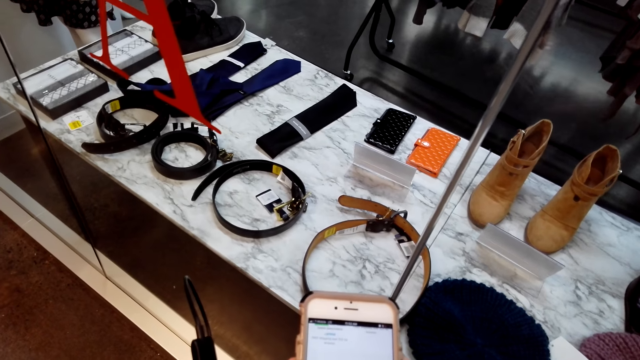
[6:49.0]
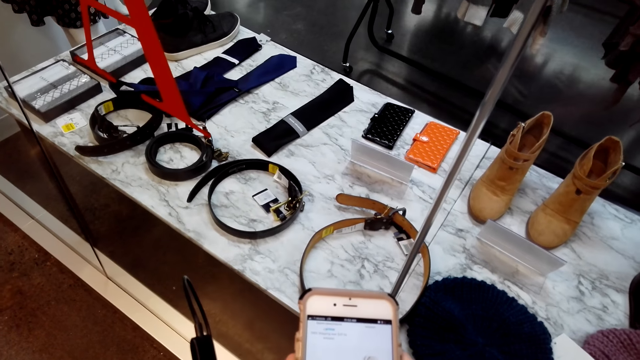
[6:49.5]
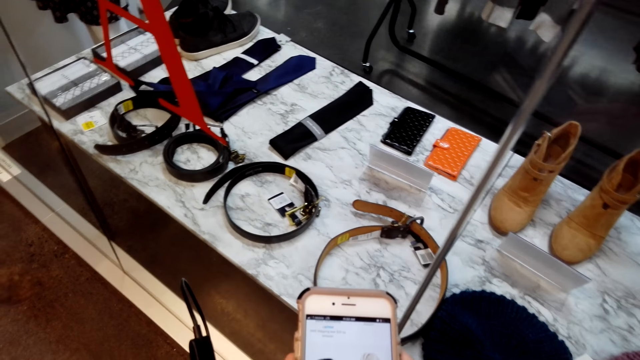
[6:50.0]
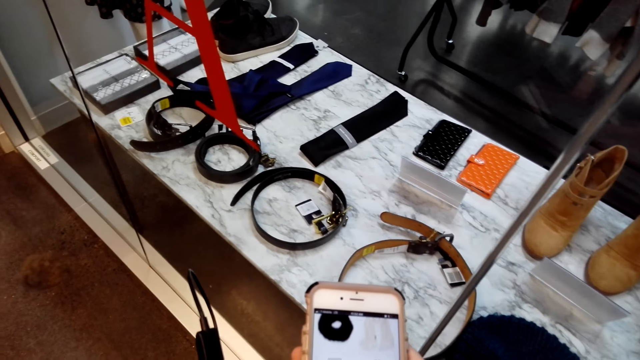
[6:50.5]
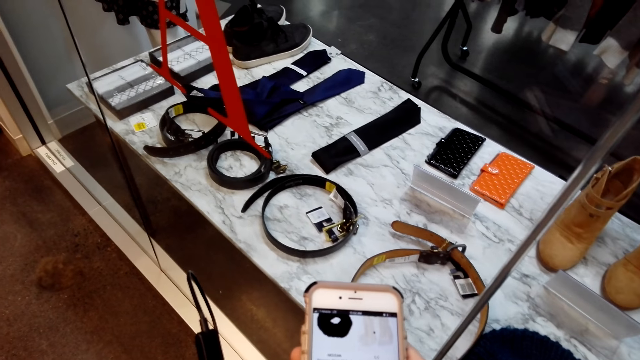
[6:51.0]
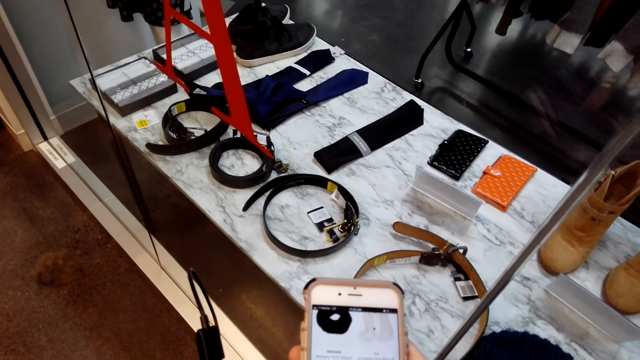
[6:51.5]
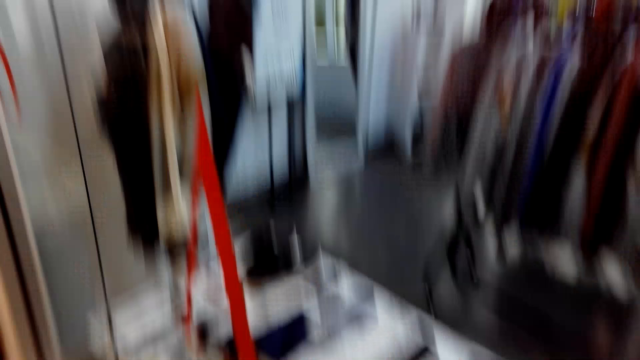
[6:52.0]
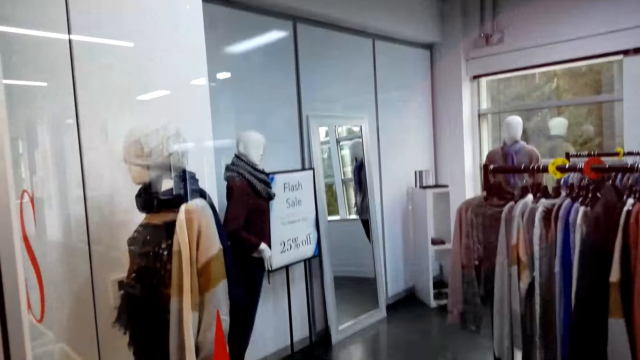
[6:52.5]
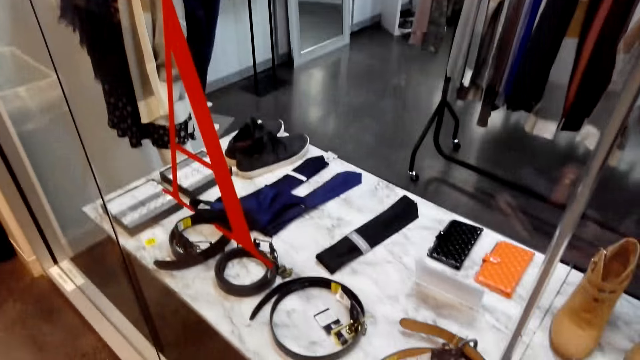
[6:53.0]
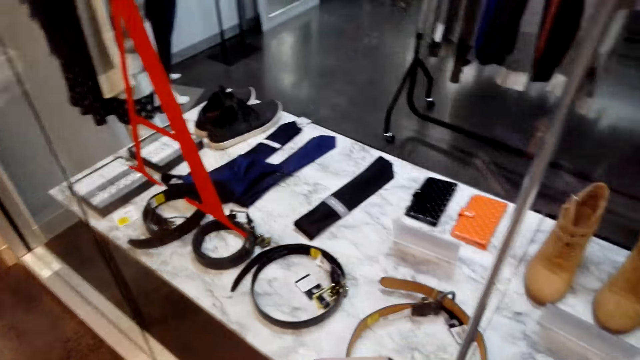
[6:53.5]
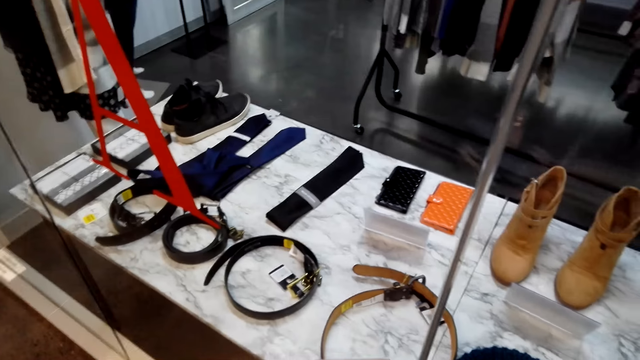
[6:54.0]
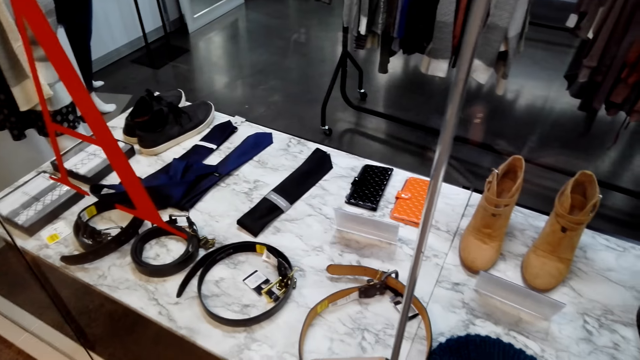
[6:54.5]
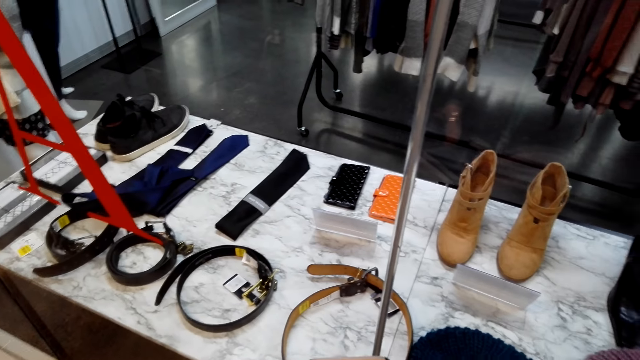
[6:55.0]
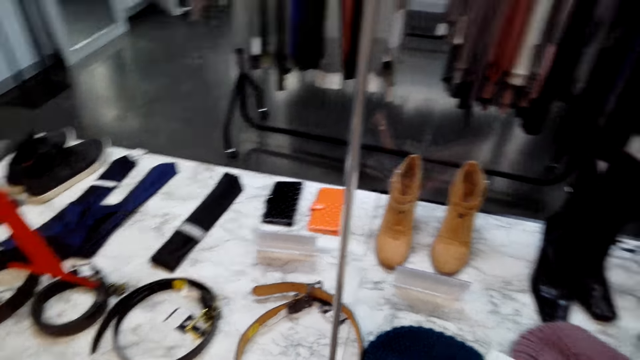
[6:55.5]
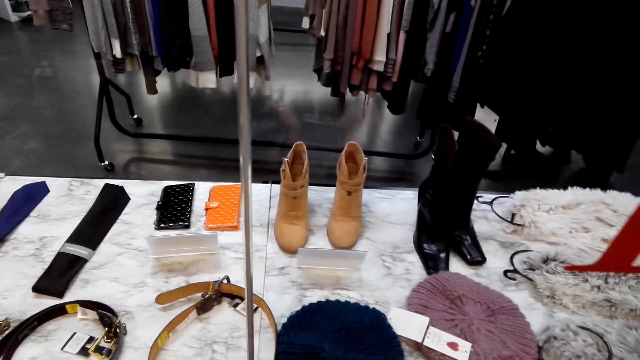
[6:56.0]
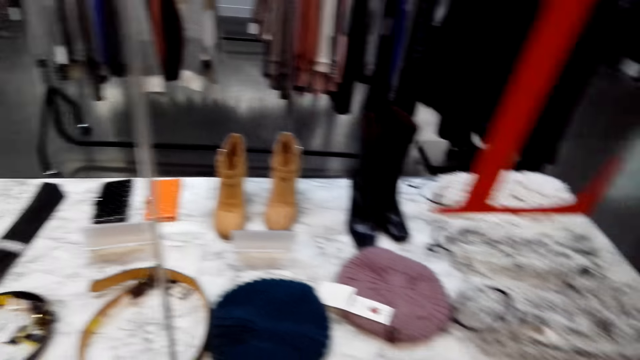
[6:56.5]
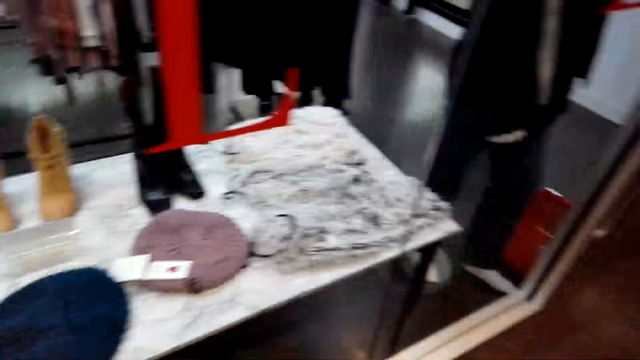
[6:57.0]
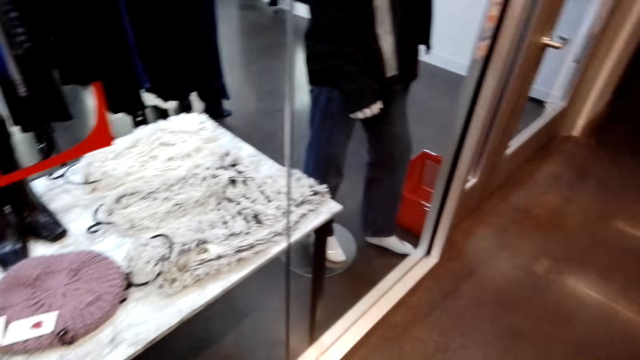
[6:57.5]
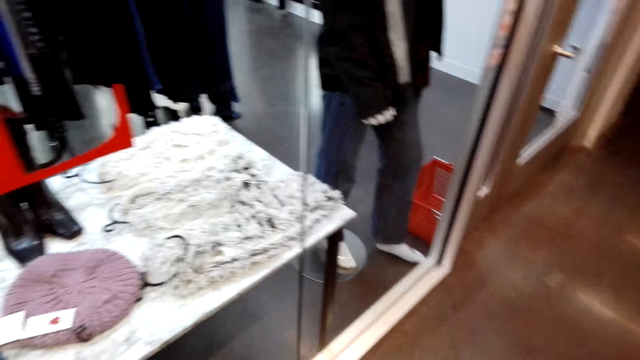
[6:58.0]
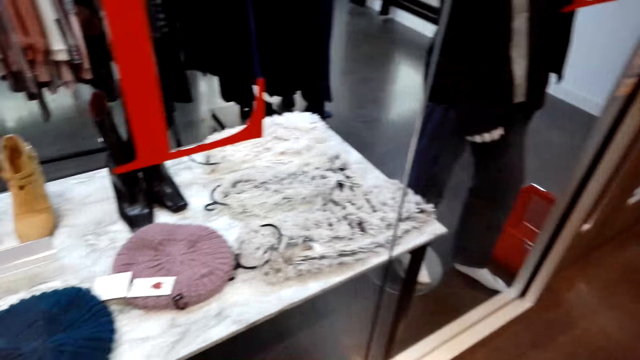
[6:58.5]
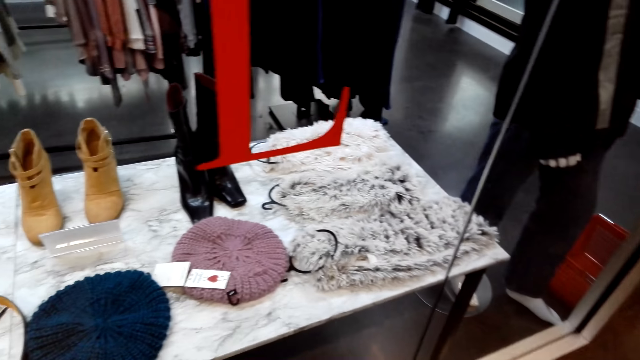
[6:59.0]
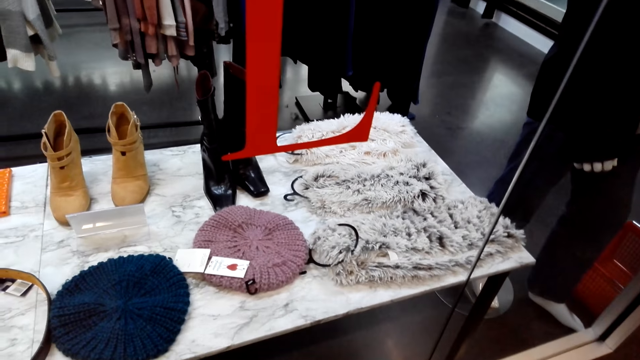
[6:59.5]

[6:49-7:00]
The camera wearer presses the phone. They stare around the shop and window shop.

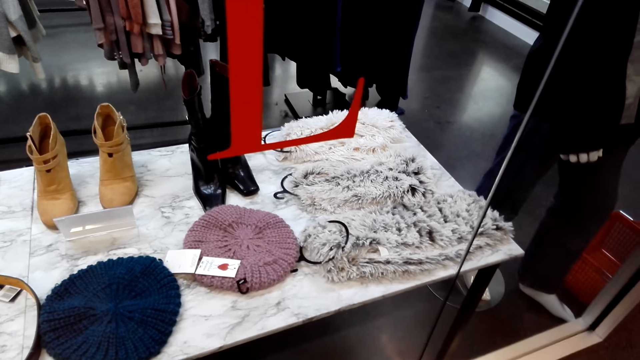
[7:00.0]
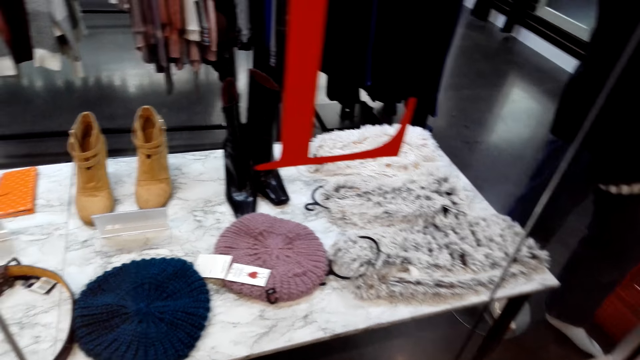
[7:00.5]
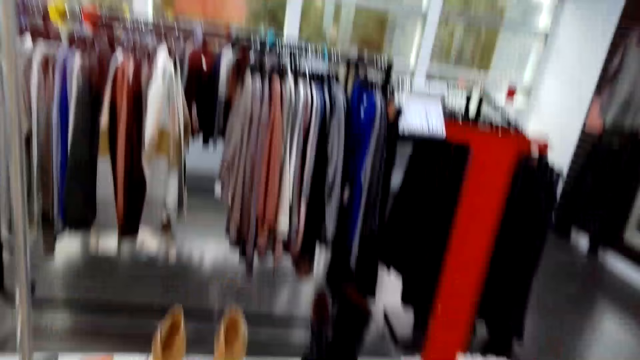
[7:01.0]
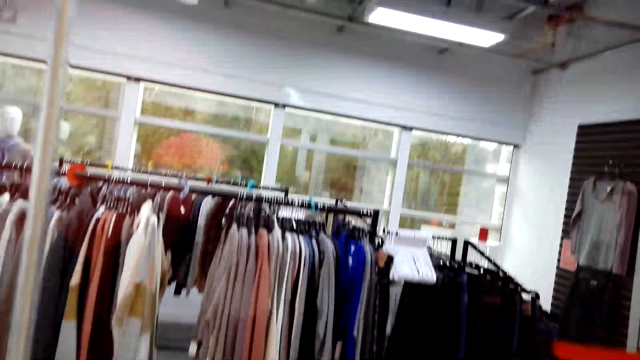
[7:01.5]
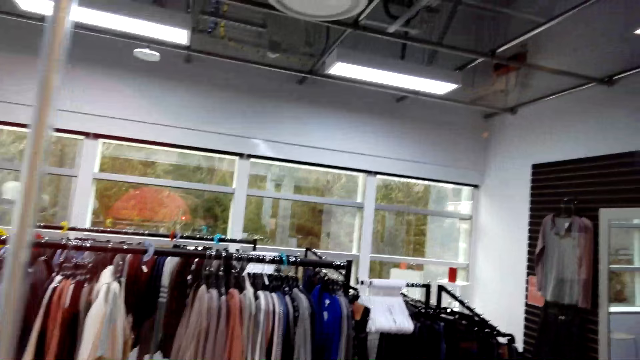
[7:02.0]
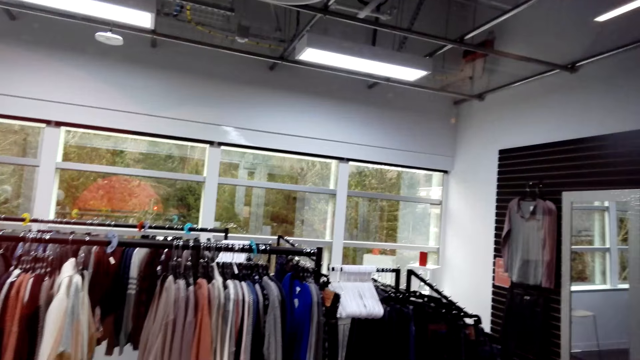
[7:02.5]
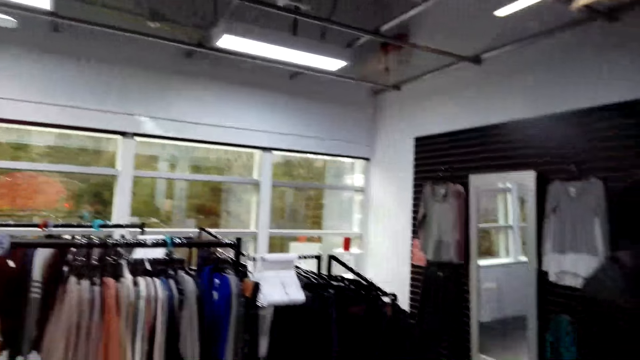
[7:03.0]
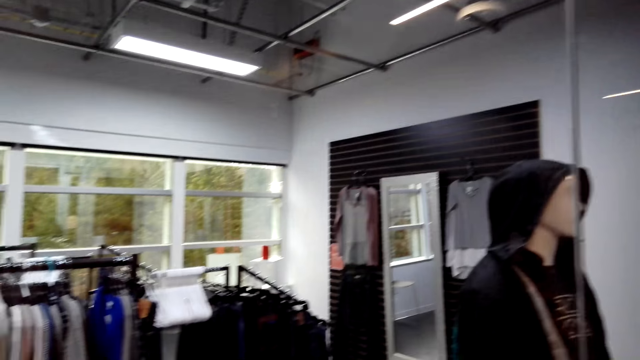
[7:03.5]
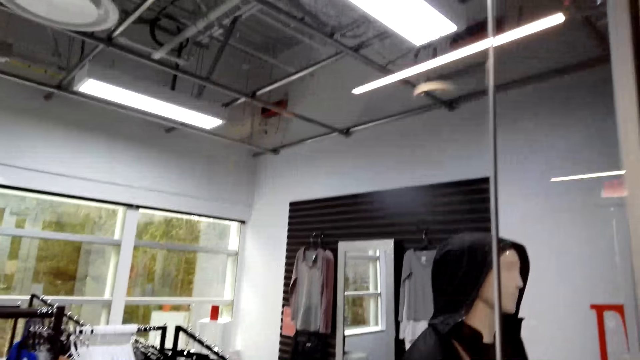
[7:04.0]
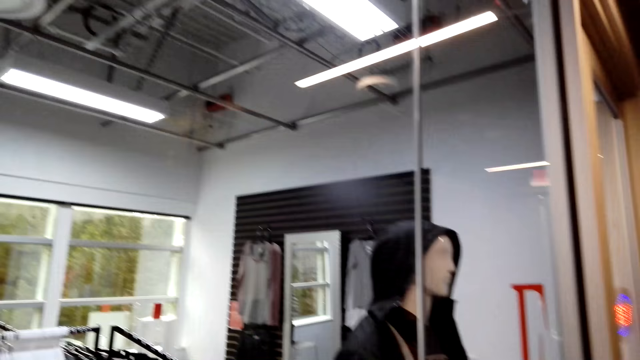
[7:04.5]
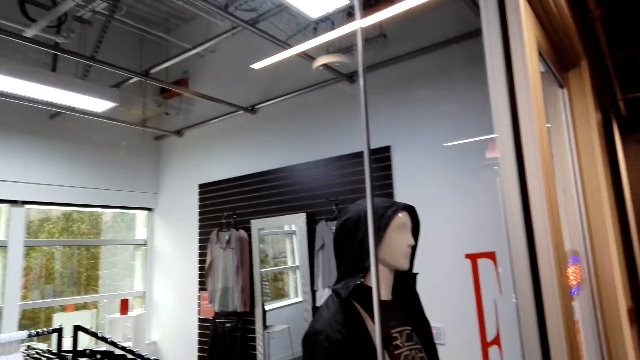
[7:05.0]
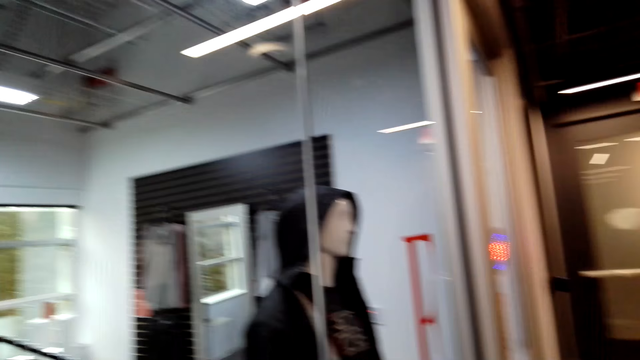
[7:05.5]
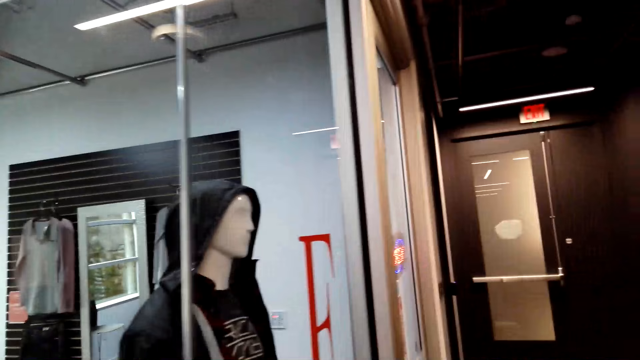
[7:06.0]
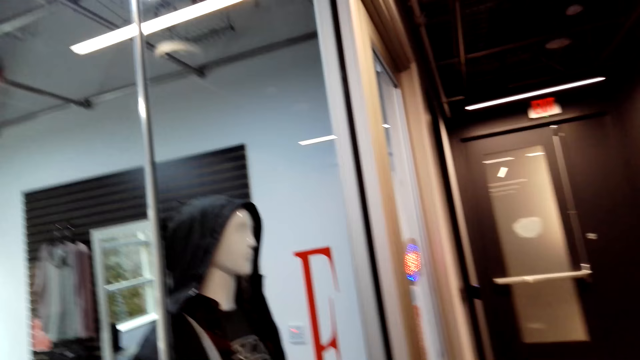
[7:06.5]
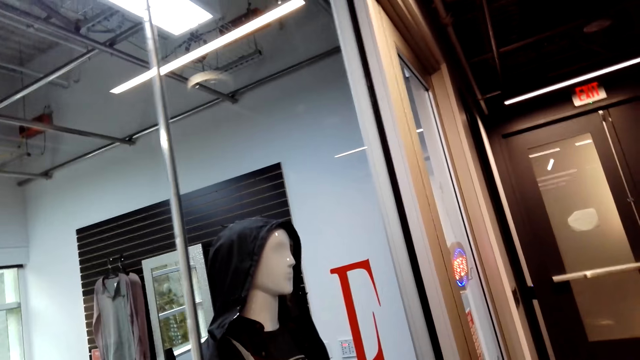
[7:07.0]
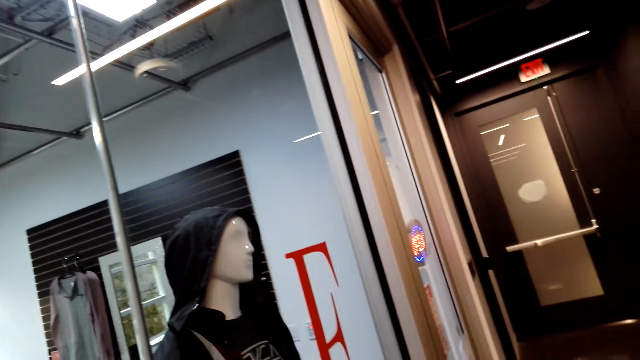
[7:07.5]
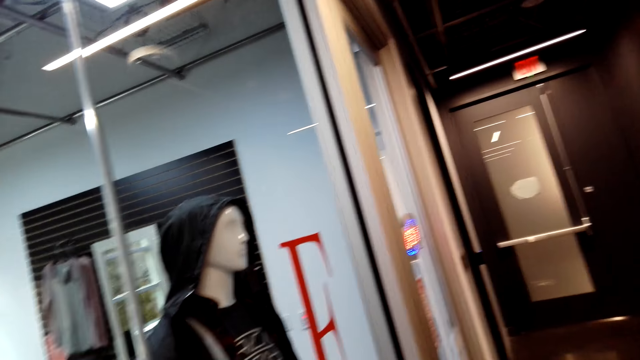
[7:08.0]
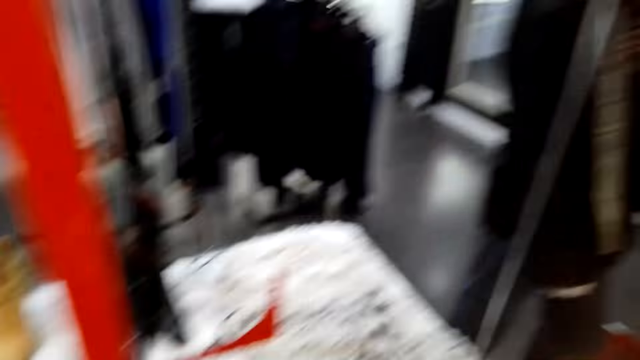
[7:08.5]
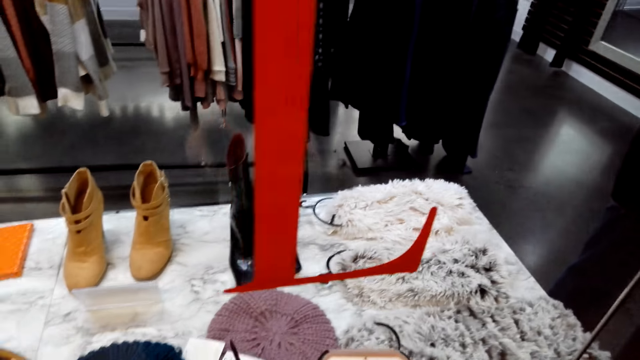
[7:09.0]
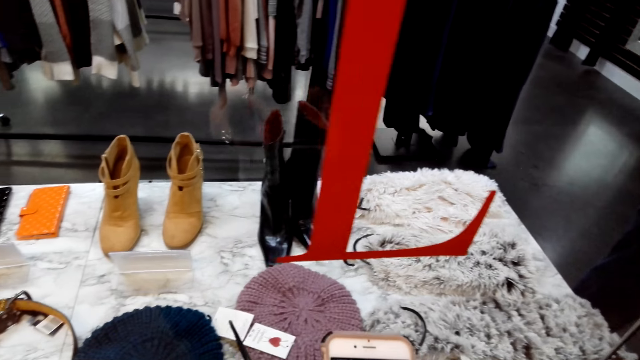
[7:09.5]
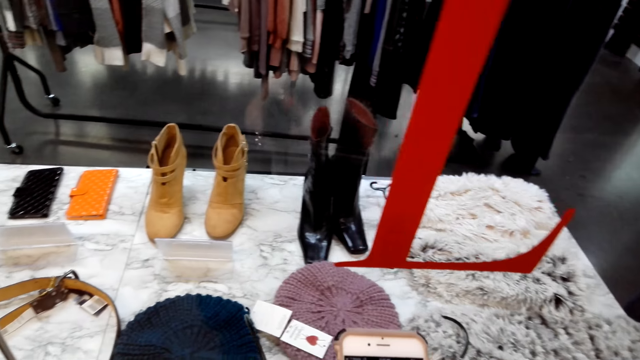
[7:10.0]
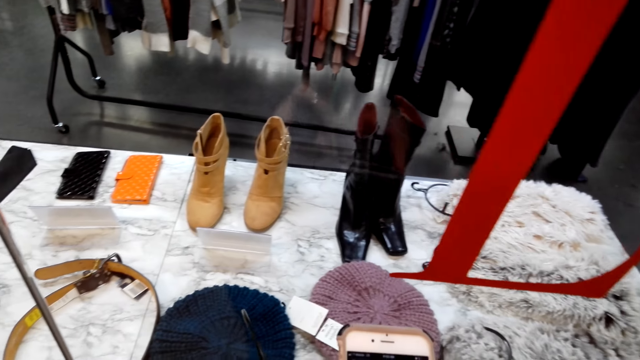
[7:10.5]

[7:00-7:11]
The camera wearer looks around. They operate the phone in the shop.
